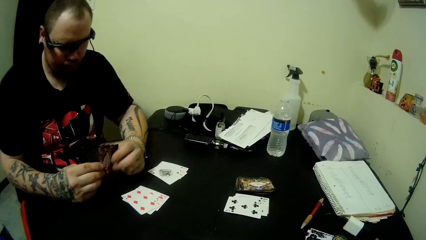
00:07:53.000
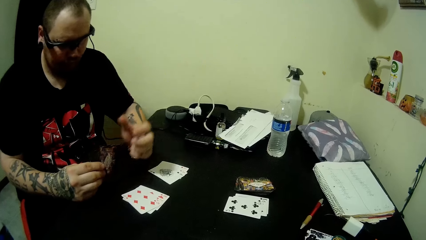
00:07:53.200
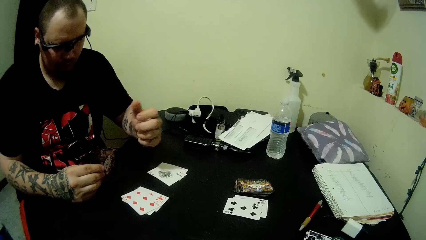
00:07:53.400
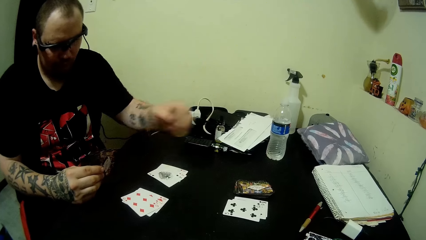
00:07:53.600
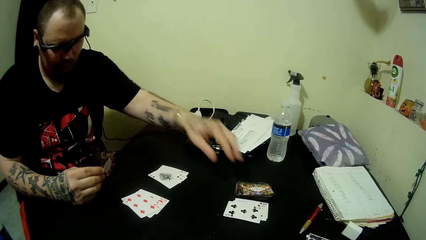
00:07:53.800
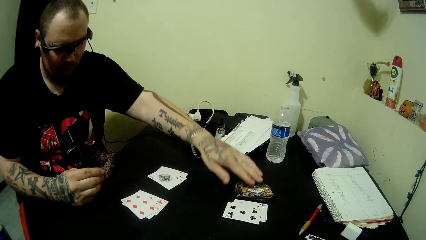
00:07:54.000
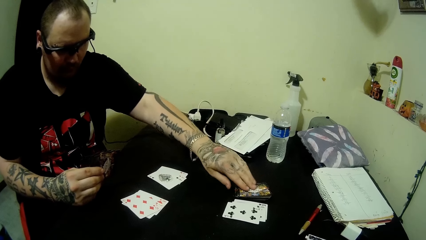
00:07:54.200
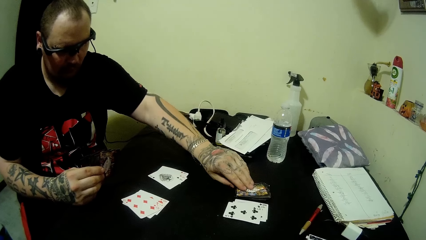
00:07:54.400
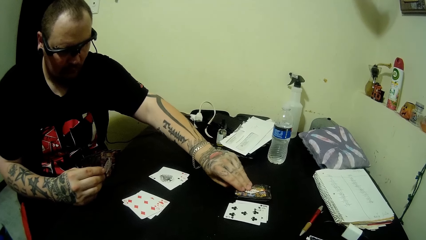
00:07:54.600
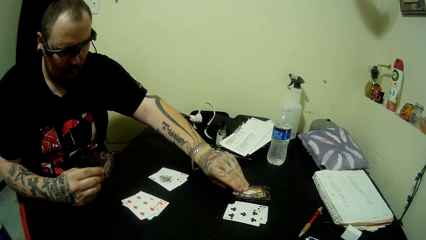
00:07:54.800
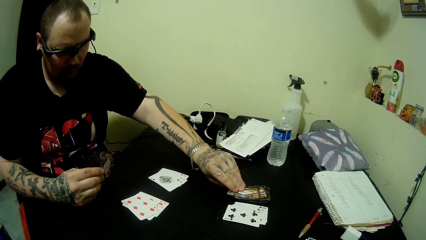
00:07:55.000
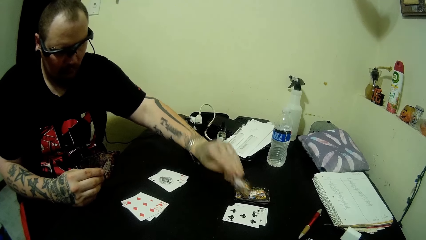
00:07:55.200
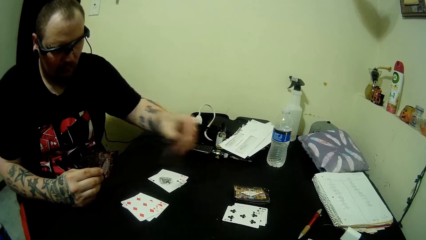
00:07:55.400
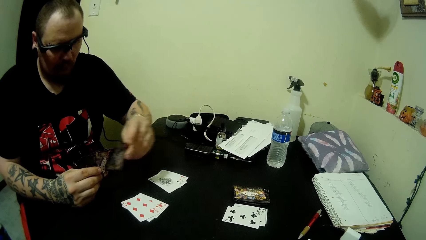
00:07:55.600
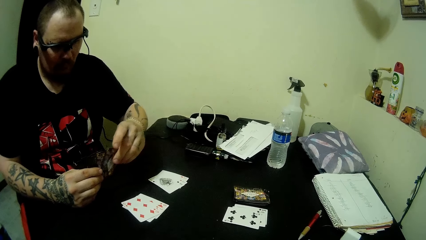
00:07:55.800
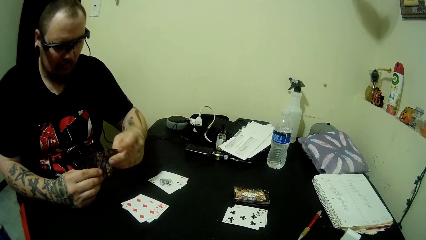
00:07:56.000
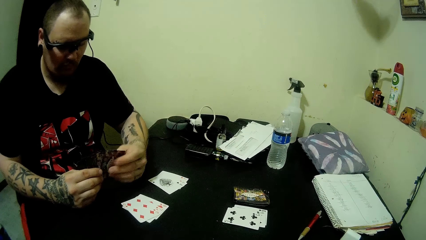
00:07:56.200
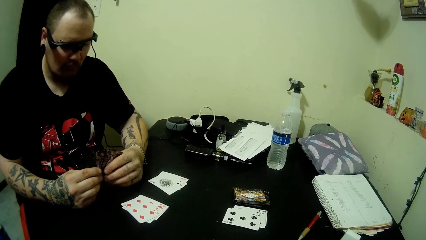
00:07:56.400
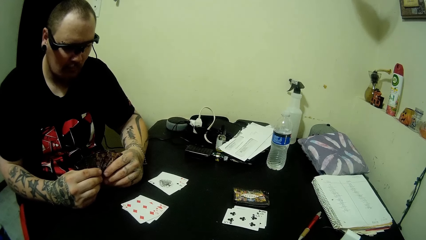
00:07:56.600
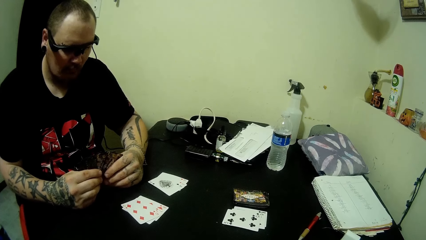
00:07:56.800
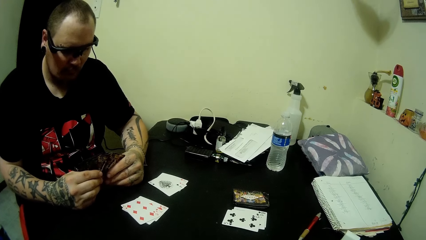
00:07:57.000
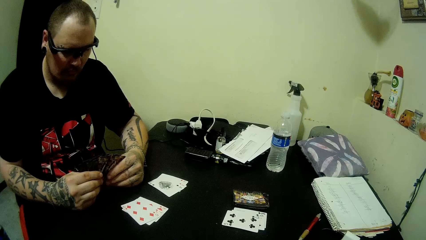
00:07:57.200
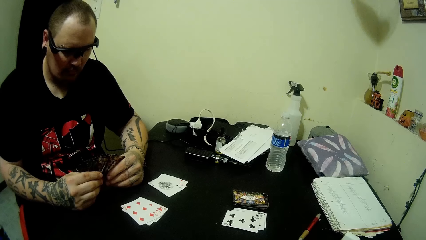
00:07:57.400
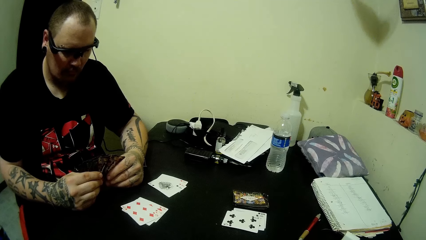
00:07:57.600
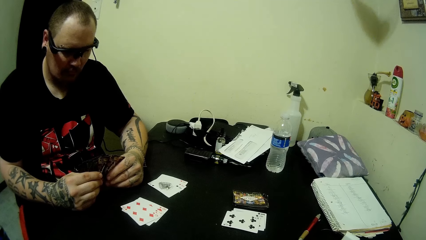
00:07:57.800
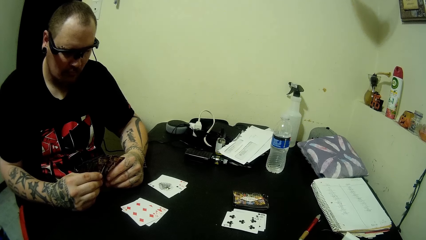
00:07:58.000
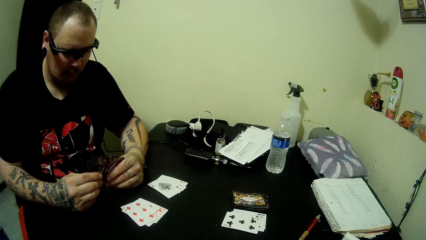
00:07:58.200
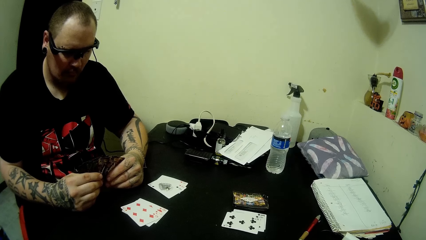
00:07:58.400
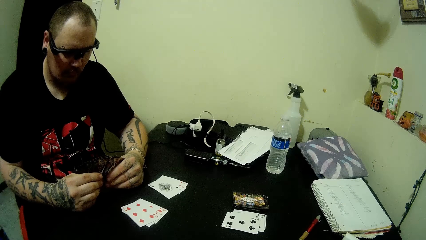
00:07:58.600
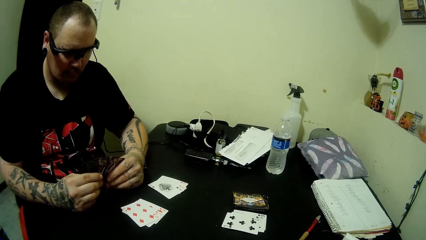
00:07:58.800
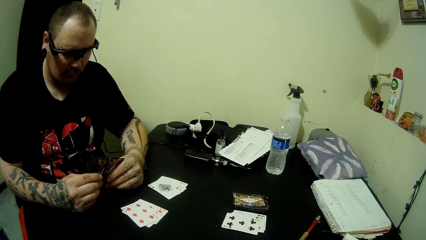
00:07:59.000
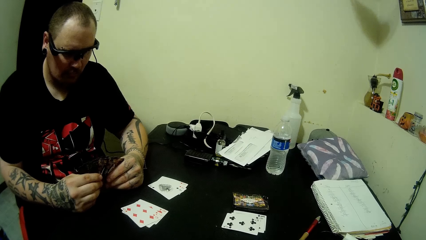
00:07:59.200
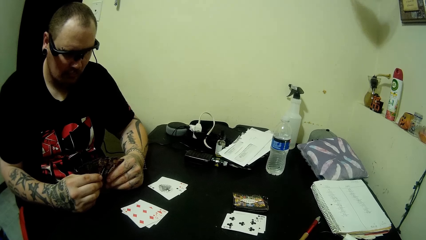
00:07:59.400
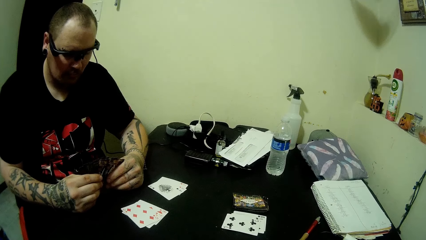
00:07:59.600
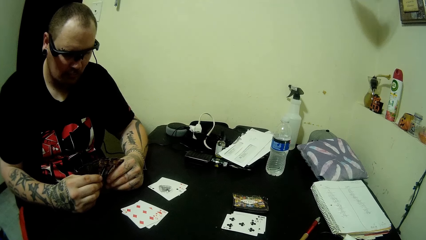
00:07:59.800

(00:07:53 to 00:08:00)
A man picks up a card on the table with his left hand. He puts the card in his hand.

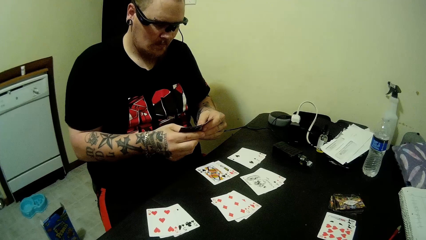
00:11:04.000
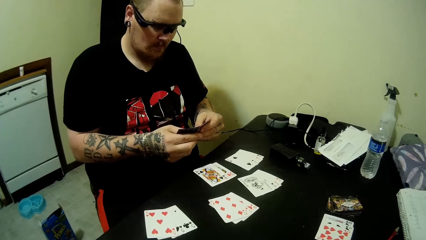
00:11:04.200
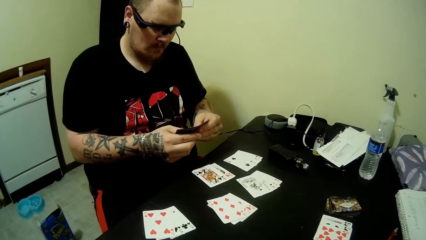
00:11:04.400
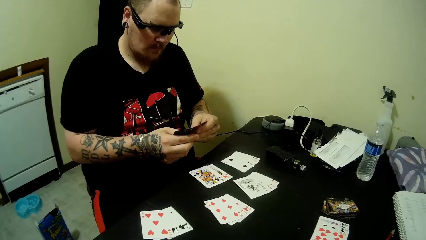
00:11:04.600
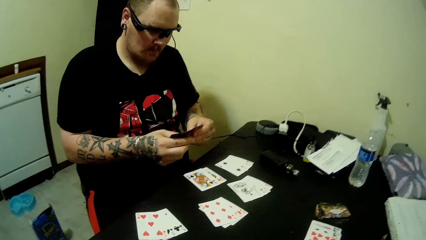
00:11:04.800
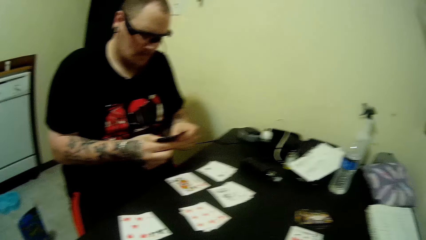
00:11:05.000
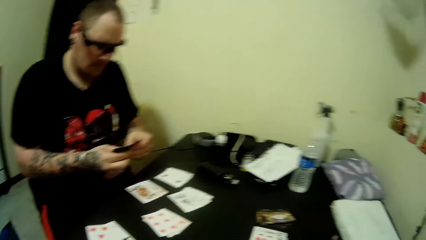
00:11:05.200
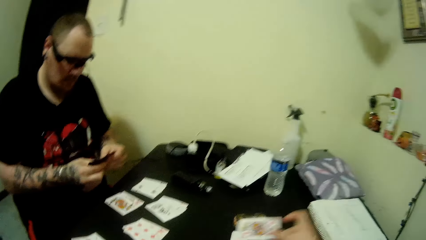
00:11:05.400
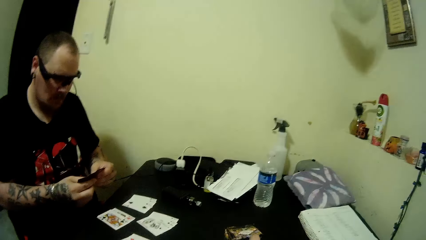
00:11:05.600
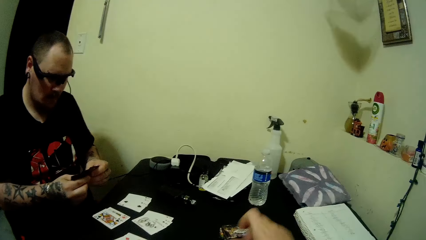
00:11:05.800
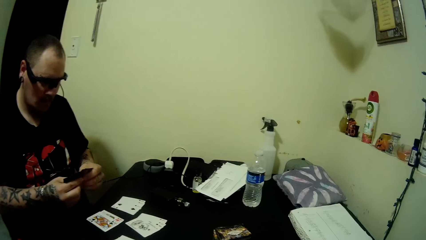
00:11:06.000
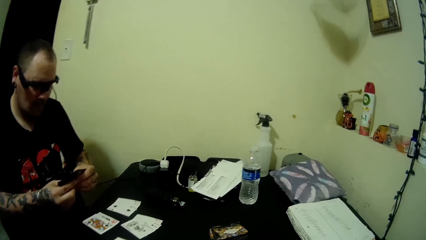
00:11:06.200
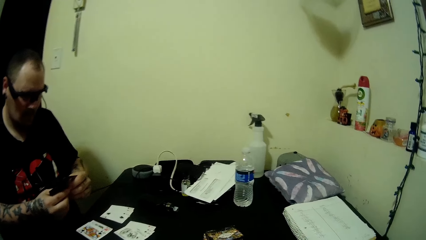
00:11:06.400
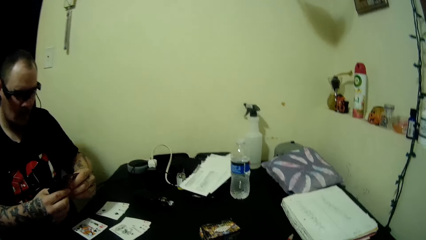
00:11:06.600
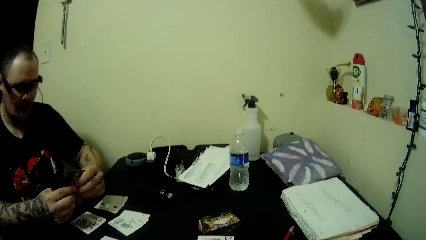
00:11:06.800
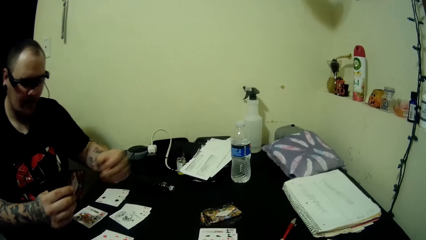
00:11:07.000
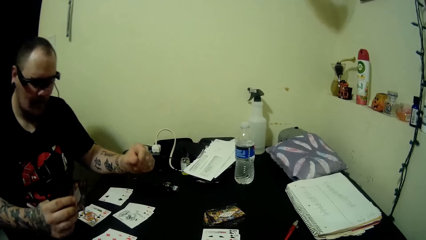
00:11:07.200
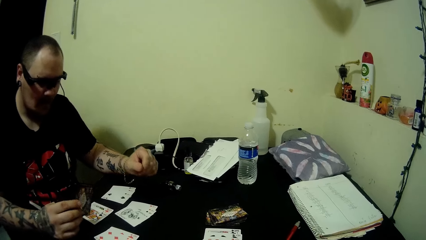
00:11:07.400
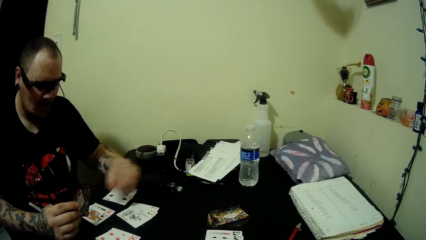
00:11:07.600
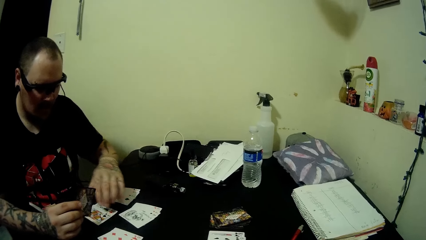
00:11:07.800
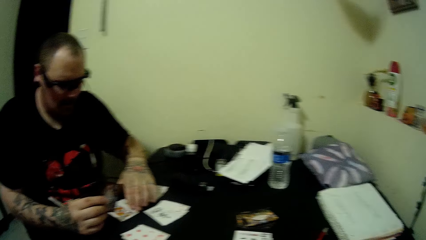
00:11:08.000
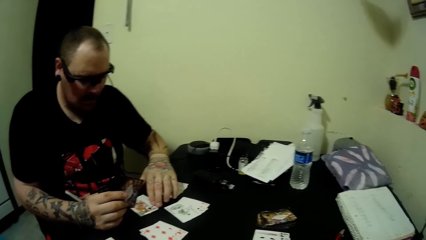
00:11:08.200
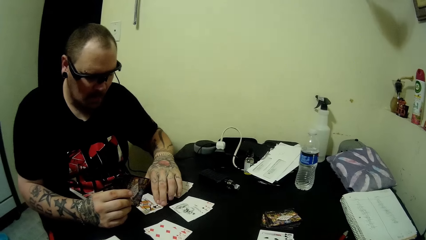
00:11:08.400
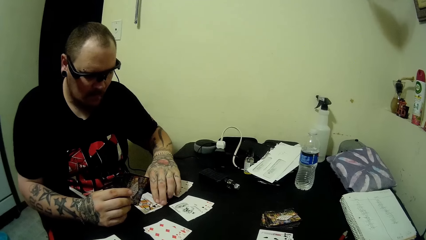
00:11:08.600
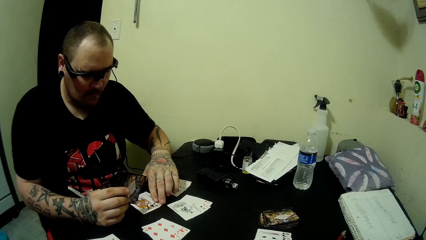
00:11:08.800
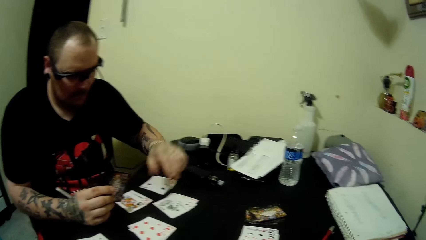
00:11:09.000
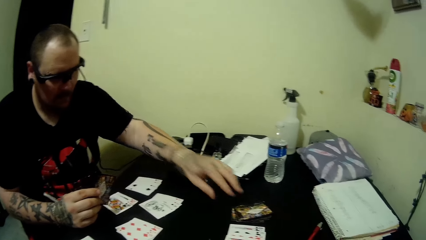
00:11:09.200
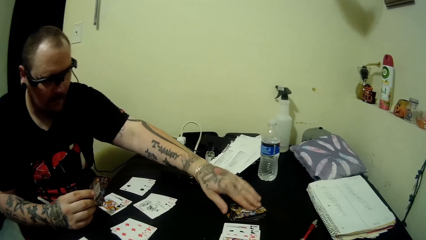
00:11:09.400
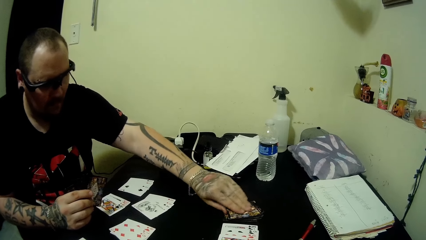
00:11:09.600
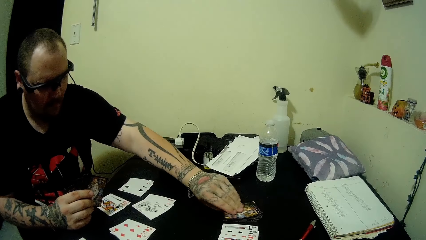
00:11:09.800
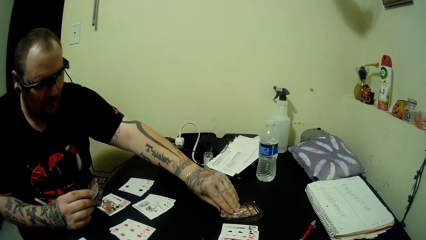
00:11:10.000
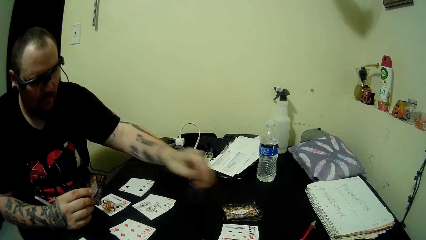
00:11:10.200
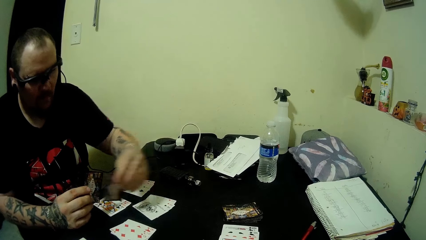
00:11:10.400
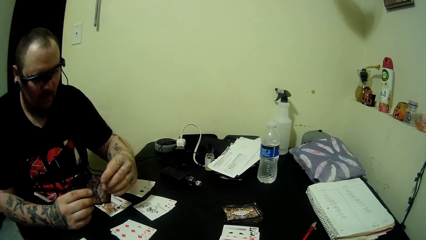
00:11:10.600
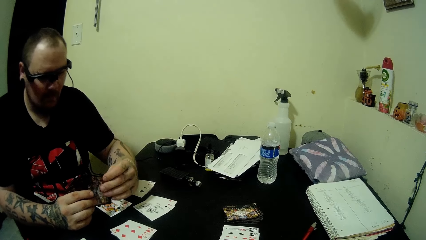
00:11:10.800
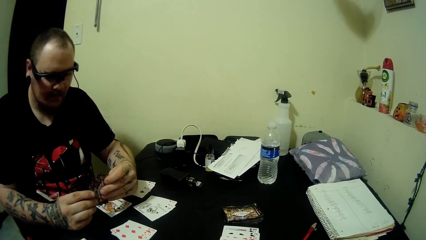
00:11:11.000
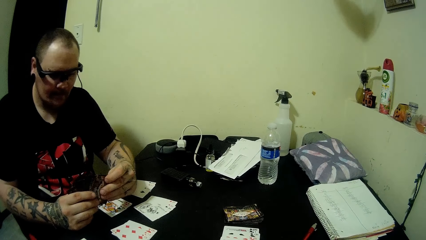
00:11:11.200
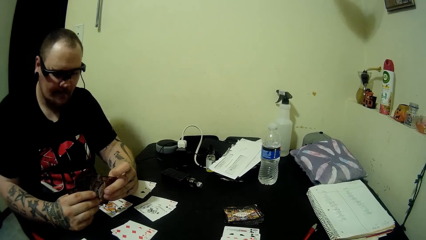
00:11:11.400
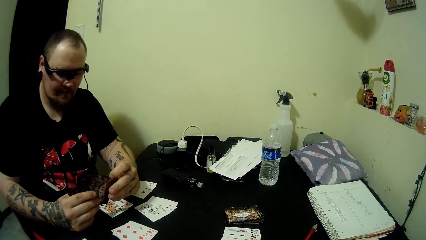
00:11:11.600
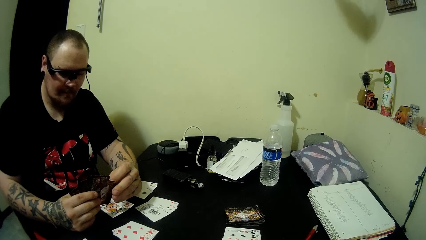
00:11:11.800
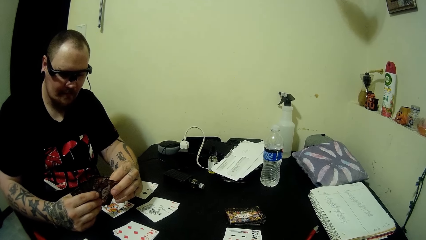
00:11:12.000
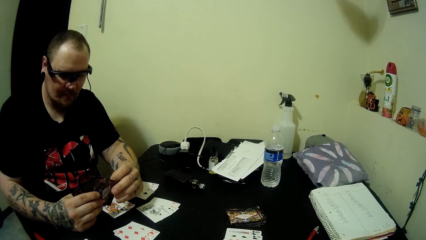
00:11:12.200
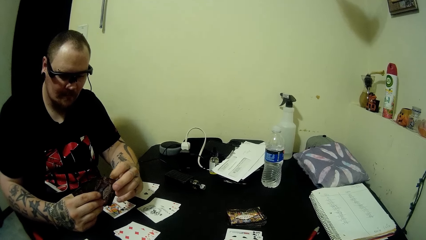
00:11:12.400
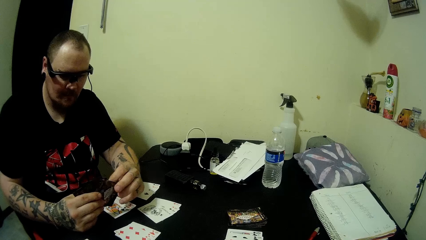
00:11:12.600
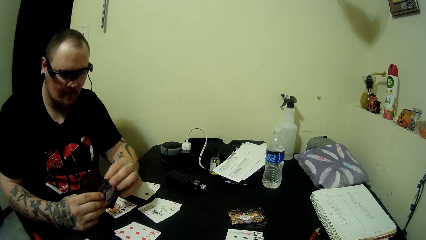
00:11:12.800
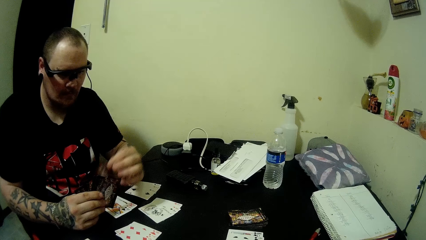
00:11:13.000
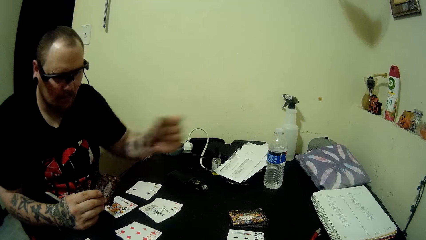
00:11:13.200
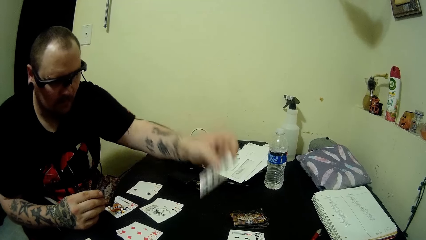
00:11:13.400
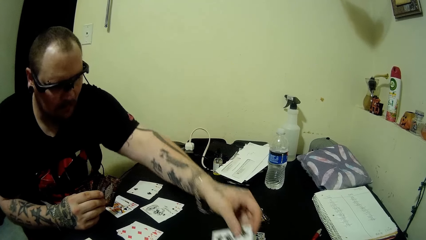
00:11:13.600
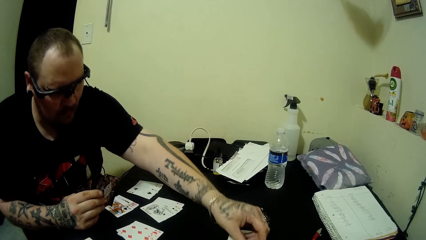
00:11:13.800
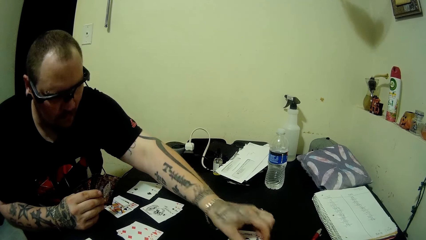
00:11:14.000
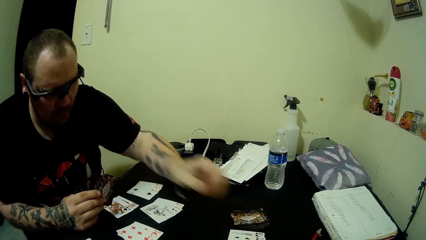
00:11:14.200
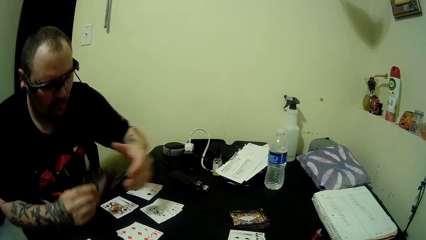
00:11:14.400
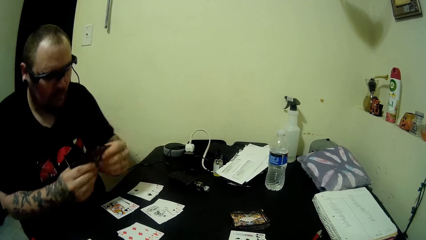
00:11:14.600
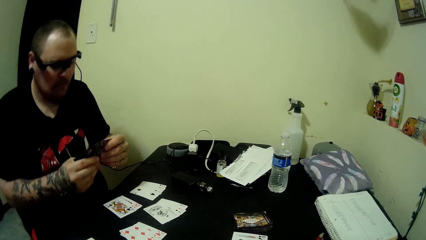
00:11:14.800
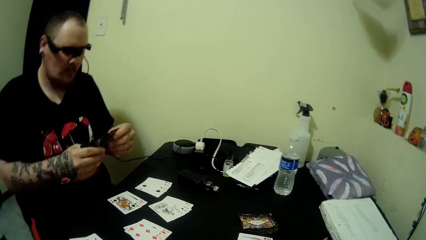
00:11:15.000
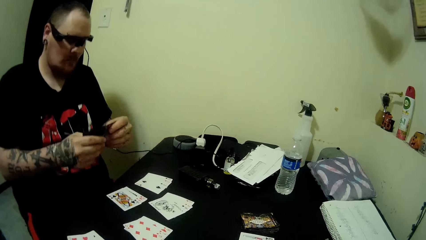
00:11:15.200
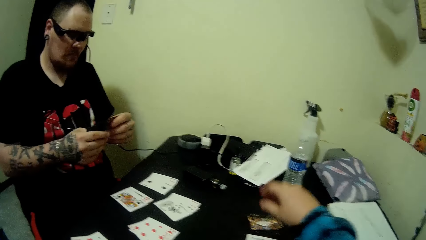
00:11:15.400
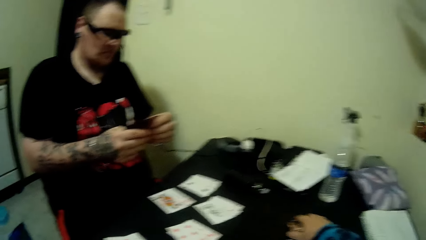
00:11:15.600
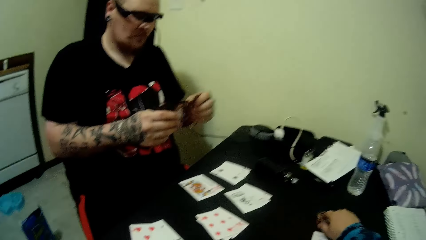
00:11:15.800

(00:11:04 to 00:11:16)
The camera wearer drops a card on the table. A man touches a card on the table with his left hand, picks up a card on the table with his left hand, and drops a card on the table.
